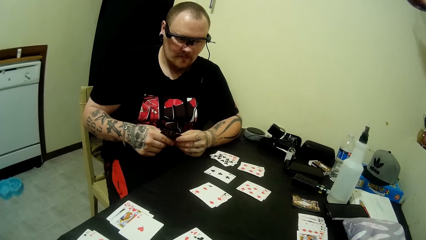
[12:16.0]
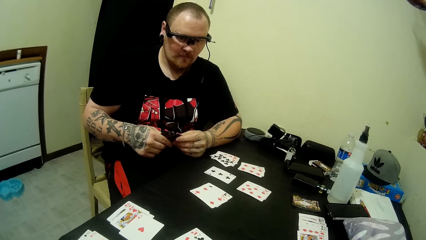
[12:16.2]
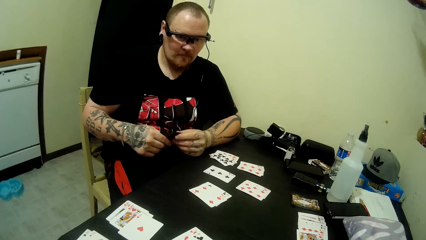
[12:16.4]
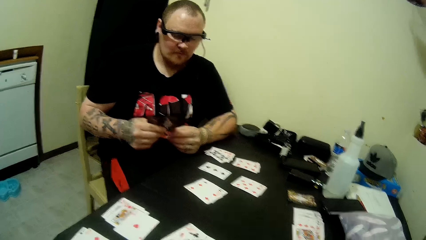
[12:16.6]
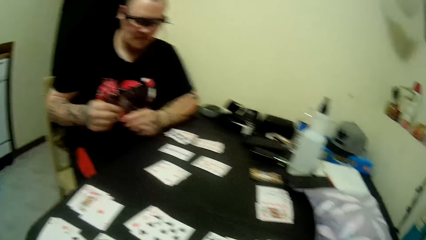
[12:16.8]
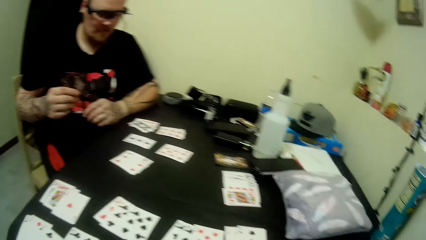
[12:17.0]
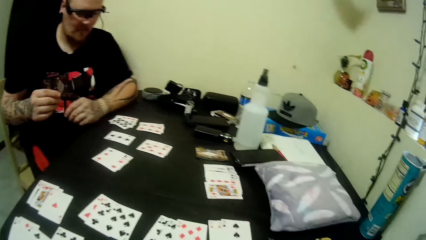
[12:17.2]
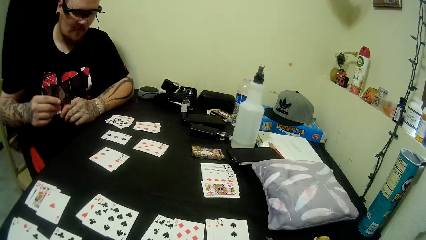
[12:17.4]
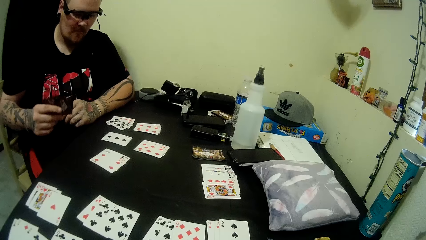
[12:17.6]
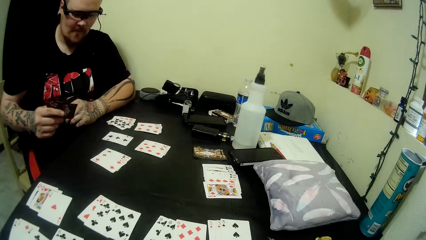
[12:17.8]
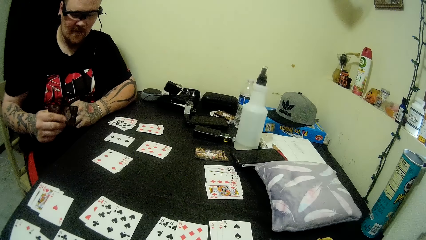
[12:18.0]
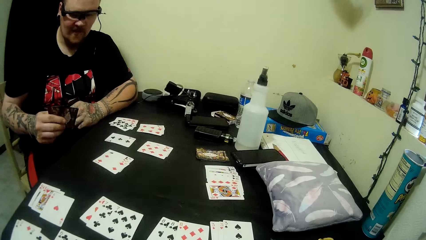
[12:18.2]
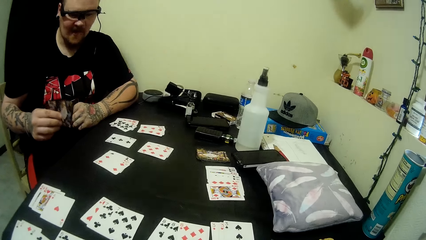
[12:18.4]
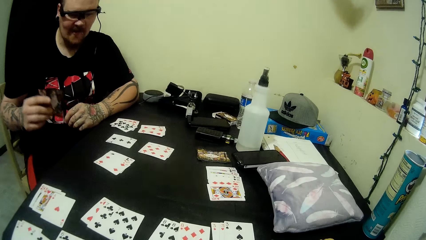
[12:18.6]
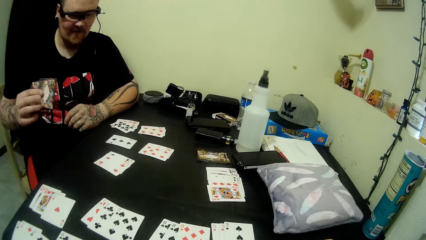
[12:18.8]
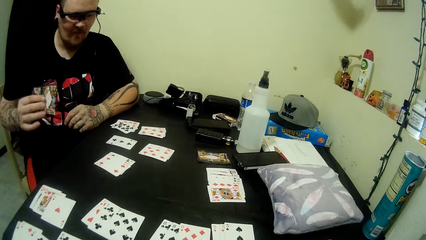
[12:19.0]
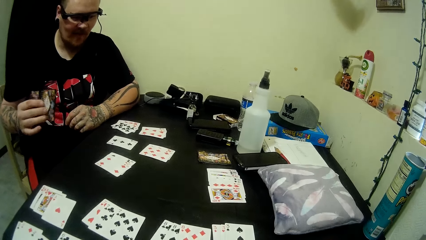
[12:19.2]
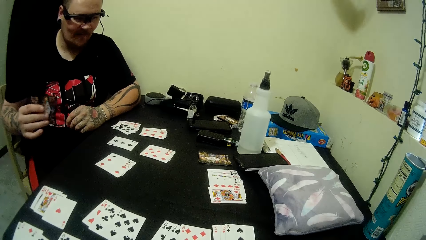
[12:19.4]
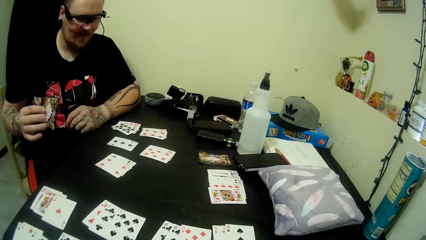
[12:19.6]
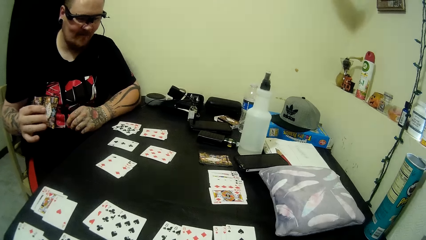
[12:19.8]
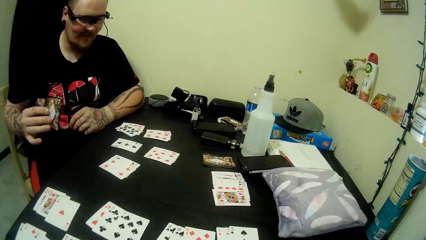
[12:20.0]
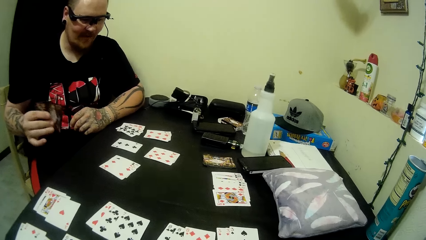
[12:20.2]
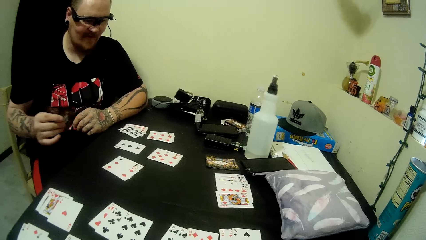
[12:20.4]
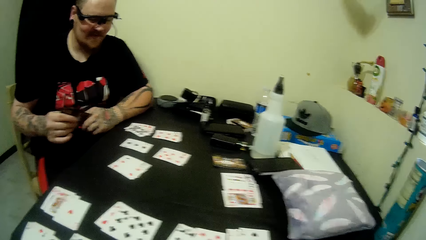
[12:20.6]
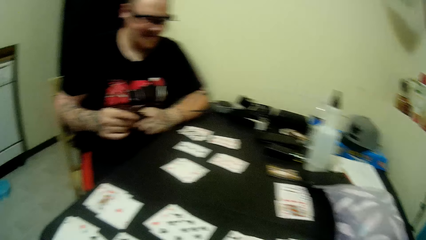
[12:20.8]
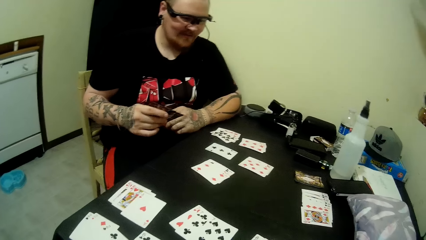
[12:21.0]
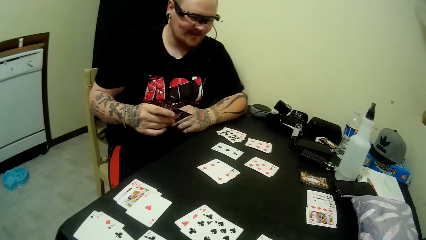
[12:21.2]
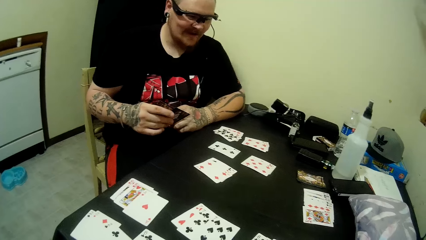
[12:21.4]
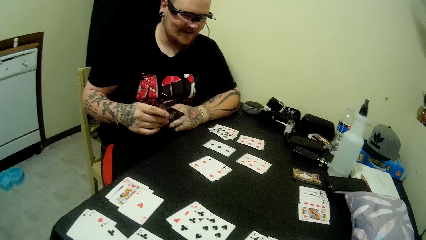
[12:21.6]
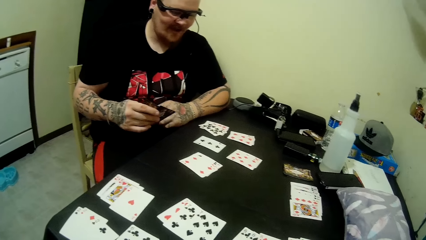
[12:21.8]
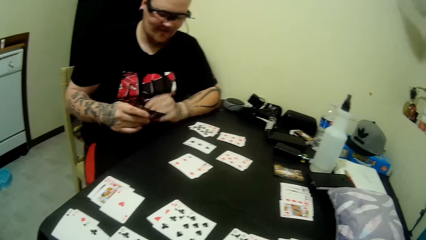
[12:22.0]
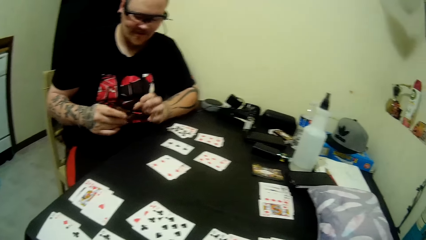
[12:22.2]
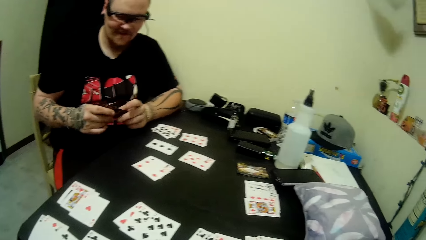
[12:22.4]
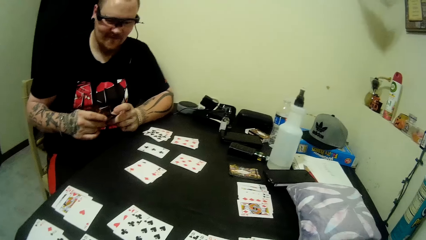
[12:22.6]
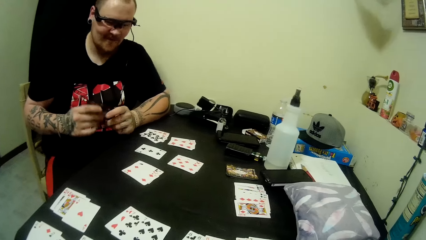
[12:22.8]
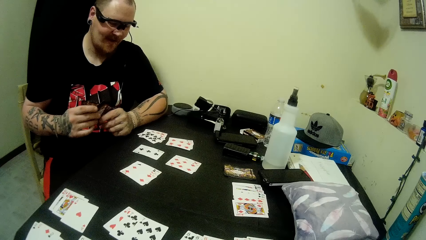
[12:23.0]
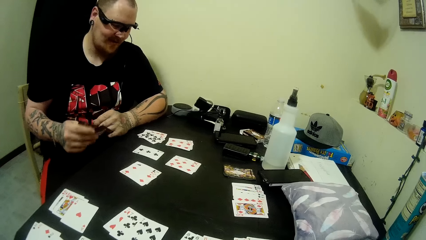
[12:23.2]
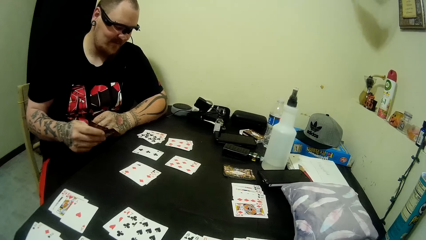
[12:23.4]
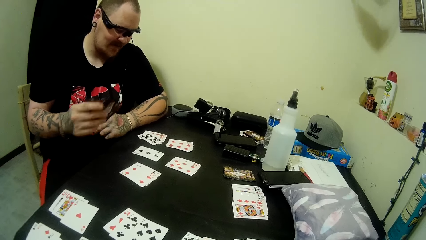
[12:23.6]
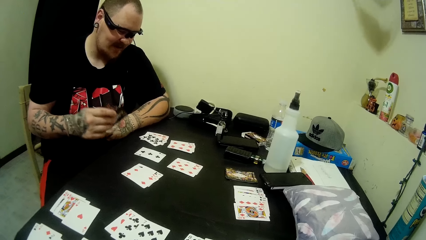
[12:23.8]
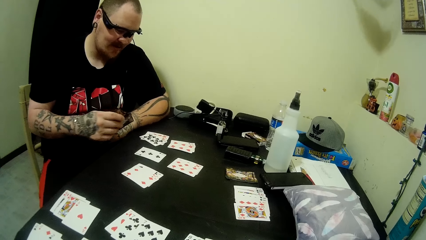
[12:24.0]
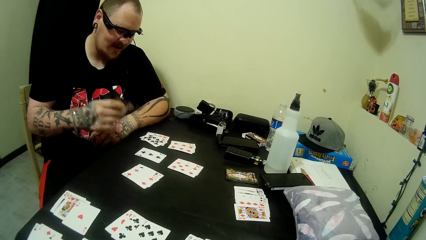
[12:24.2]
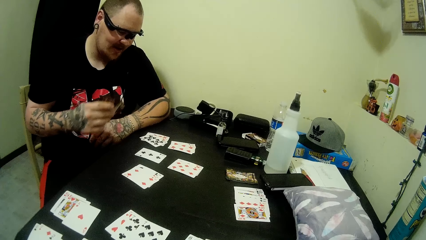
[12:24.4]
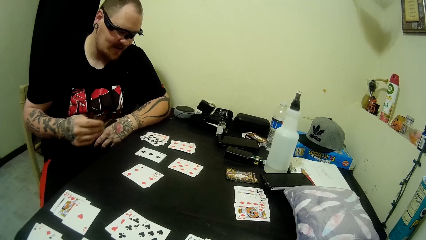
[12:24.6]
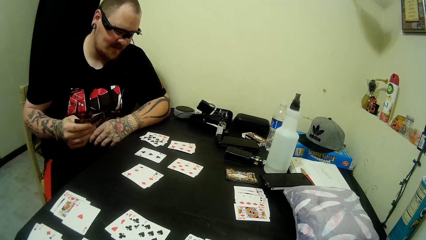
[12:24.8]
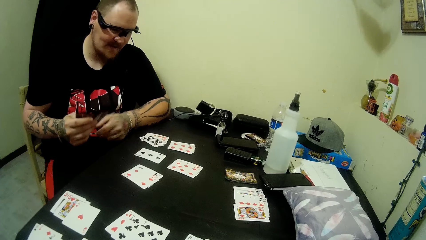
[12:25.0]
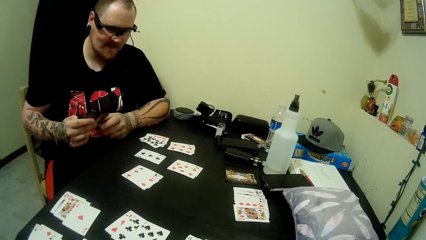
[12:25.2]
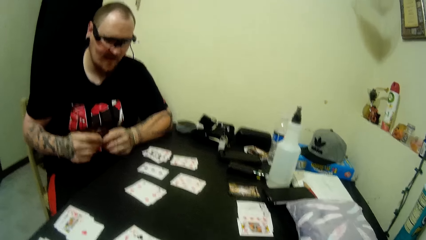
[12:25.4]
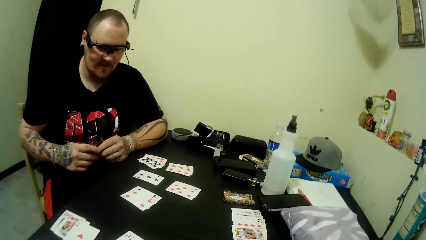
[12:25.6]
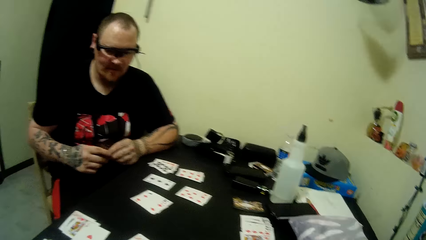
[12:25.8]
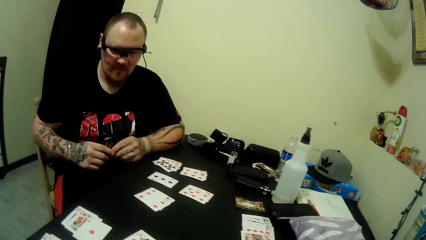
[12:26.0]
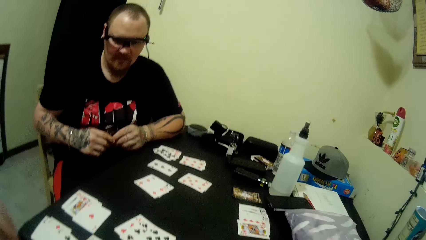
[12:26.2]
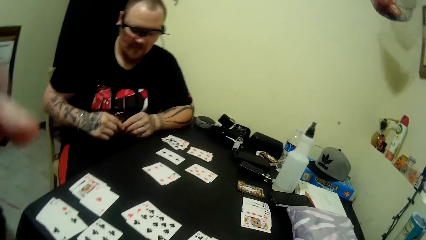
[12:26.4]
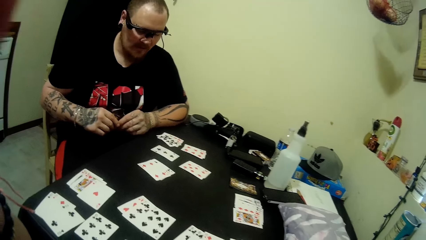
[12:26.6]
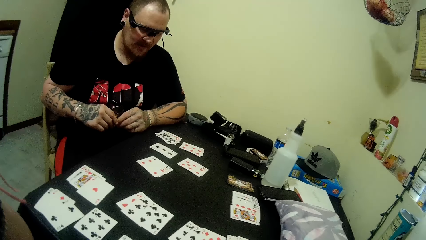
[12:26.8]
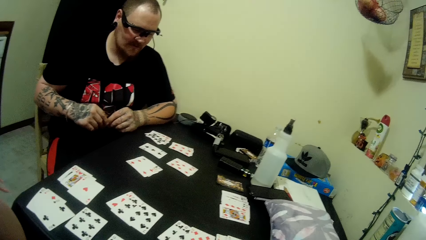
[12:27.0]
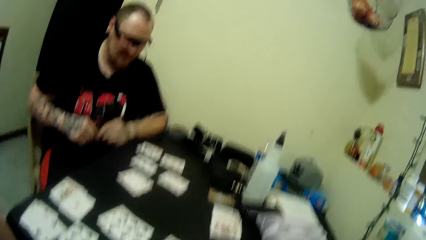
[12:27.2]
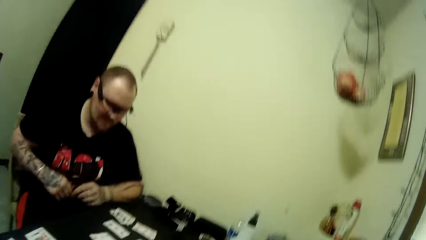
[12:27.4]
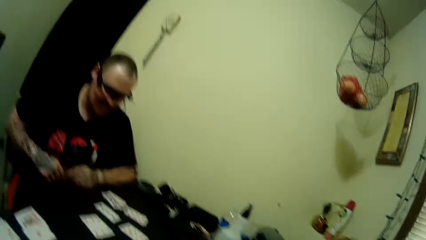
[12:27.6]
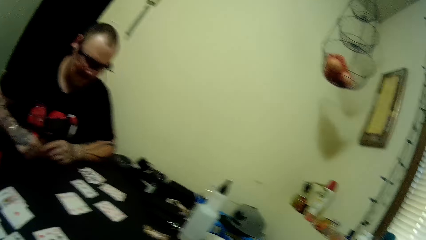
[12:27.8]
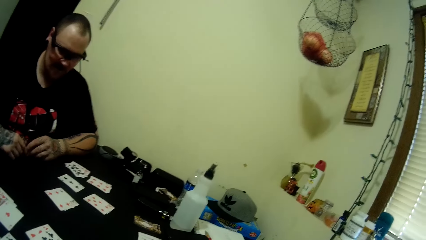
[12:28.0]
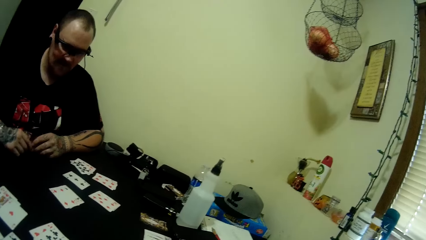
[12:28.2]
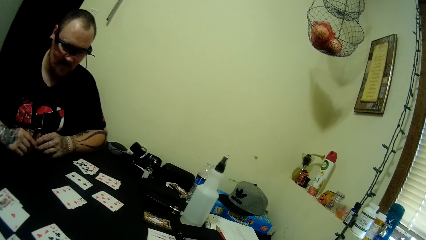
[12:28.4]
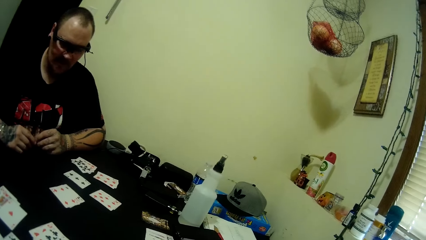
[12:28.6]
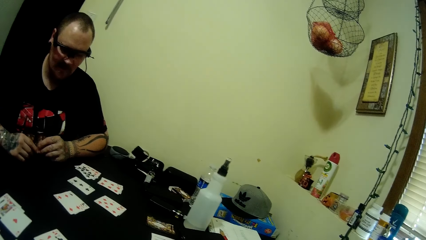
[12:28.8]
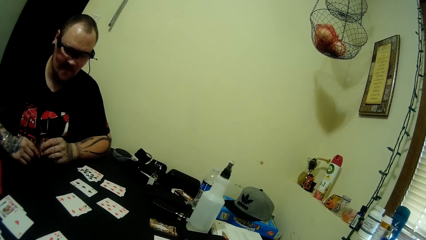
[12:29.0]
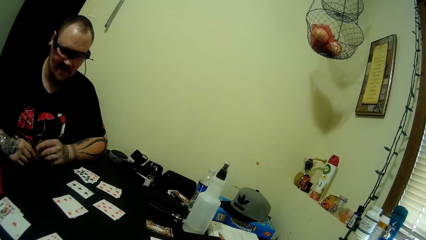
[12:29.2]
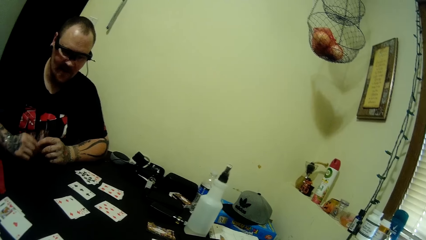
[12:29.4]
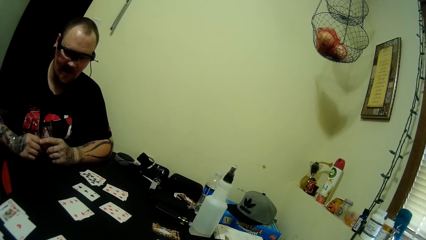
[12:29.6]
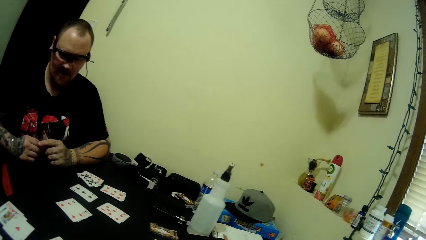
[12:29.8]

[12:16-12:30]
A man looks at the cards at hand. The man looks around. The man moves the cards at hand around. The man looks around. The man talks to the camera wearer. The man taps on the cards in his right hand. The man moves his fingers. The man looks around. The man holds the cards in hand with both hands. The man uses gestures. The man demonstrates with the card in his hand. The man looks around. The man holds the cards in hand with both hands. The camera wearer talks to the man. They move their hand upwards. They fix the camera on the head. The man talks to the camera wearer.

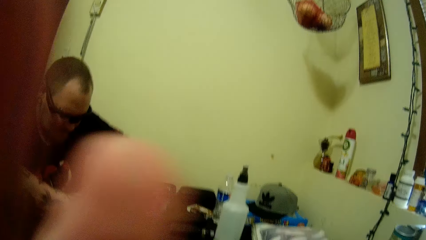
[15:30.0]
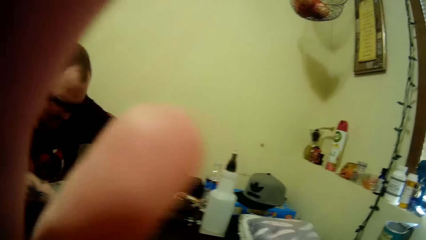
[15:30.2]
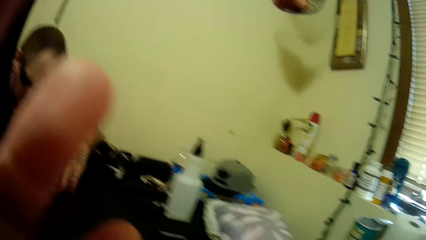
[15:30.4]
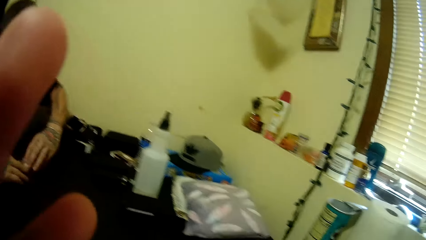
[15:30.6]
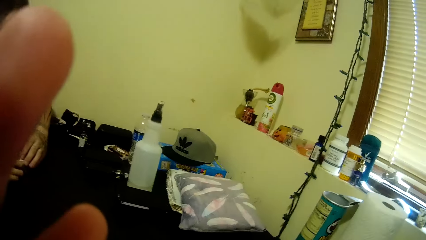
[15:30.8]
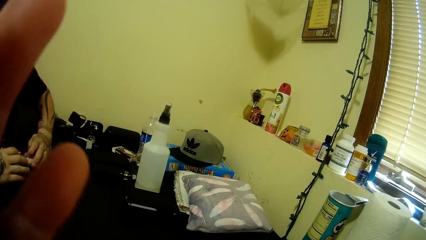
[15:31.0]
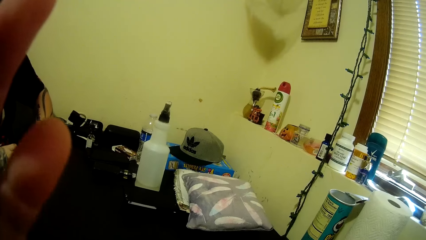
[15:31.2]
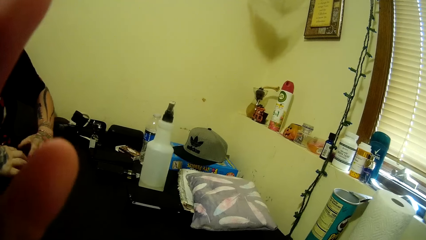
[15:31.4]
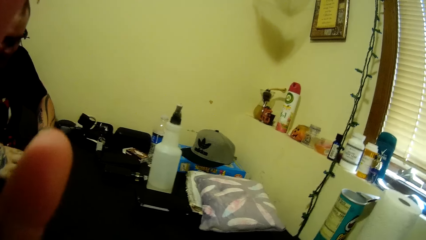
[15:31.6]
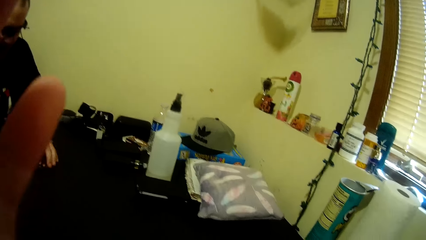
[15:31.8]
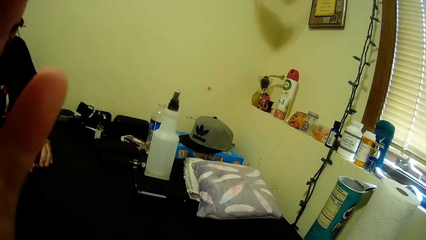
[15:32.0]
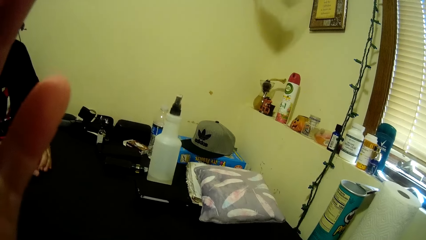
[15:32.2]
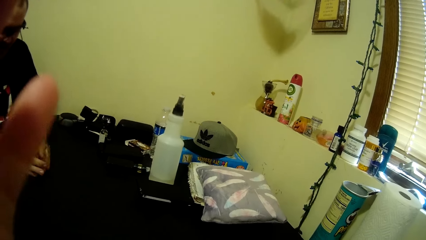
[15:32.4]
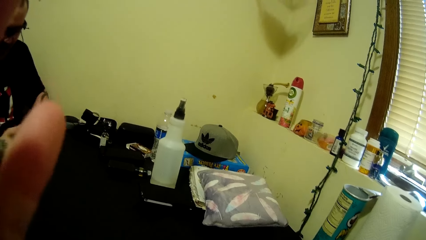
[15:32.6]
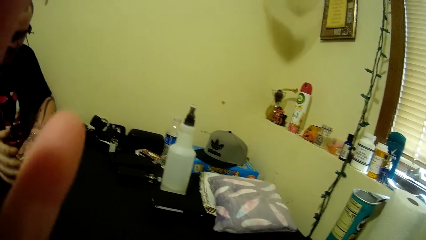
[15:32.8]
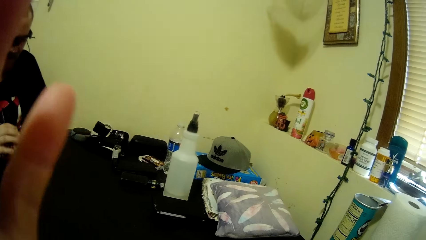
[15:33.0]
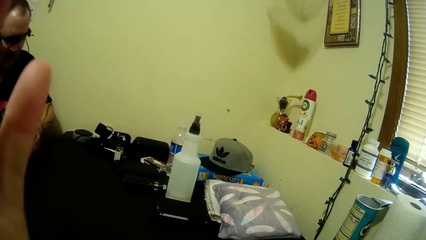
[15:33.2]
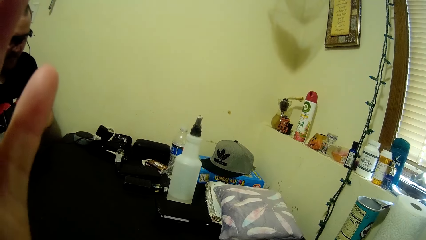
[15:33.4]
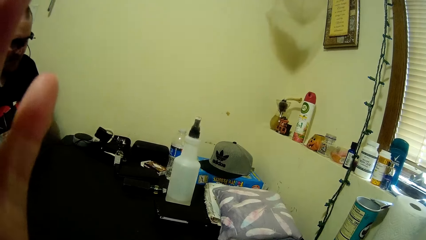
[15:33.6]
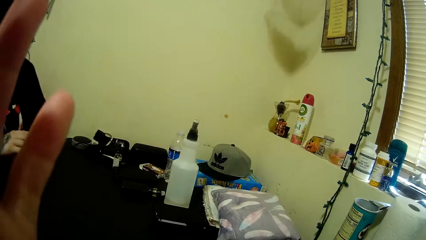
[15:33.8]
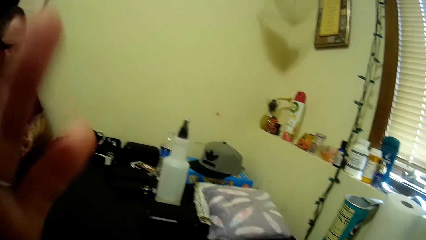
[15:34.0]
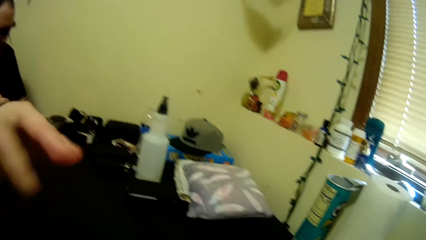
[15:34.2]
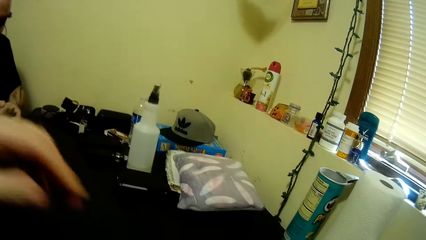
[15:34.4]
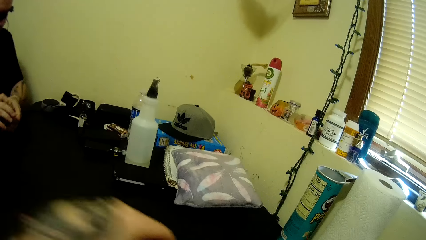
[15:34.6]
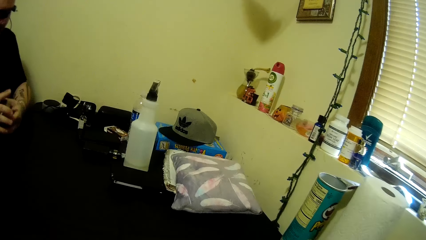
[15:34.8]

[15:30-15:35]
A man moves his hand up. The man talks to the camera wearer. The man arranges the cards in his hands. The camera wearer holds the cards.
